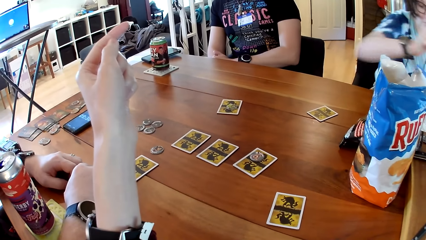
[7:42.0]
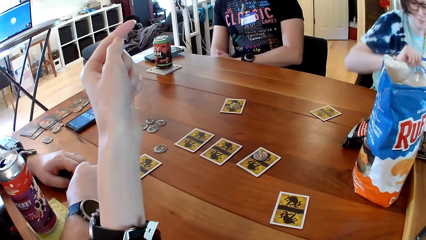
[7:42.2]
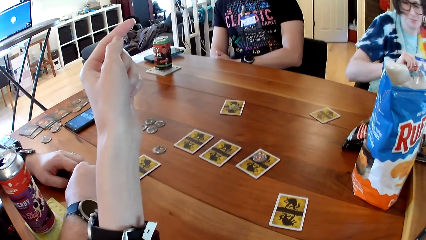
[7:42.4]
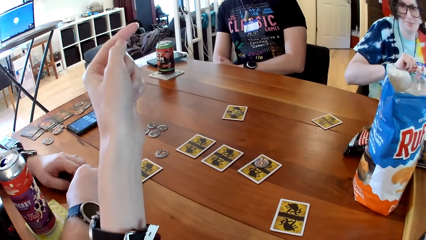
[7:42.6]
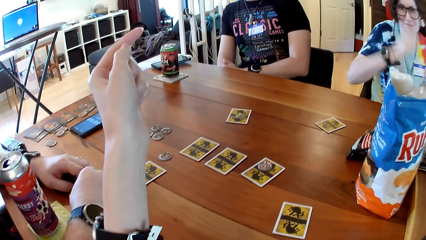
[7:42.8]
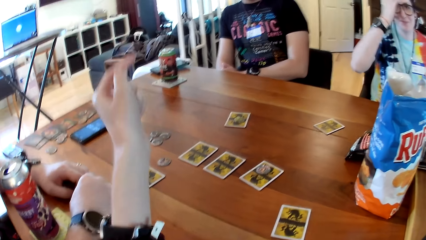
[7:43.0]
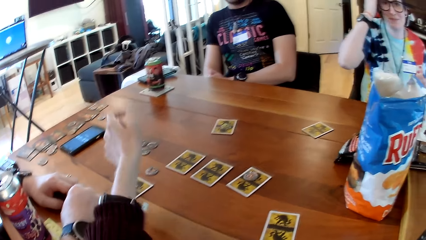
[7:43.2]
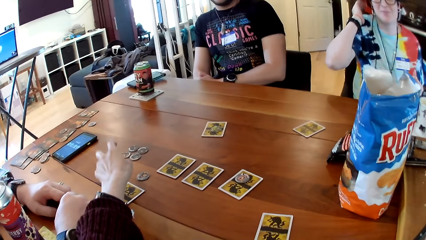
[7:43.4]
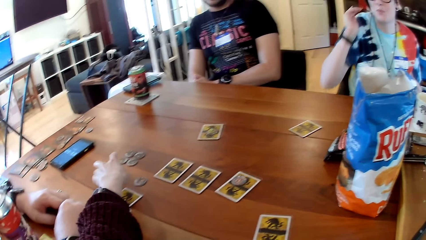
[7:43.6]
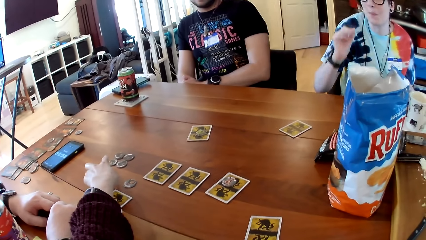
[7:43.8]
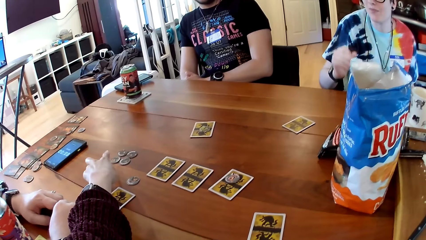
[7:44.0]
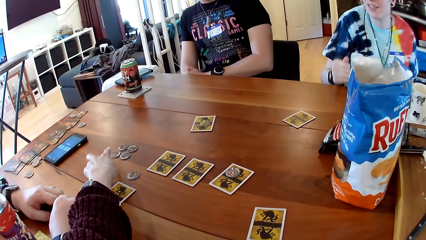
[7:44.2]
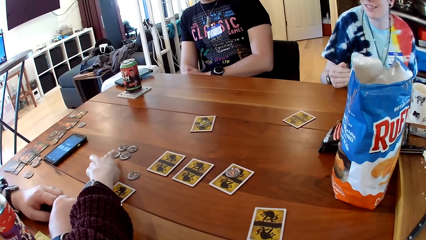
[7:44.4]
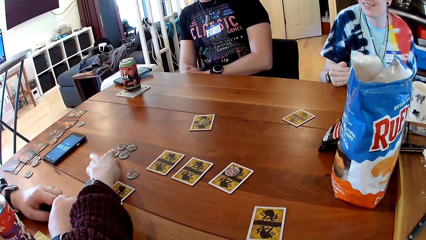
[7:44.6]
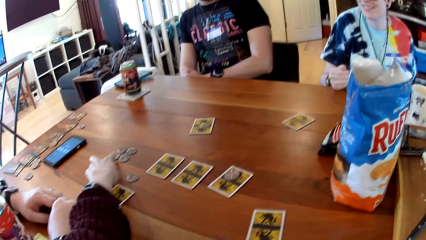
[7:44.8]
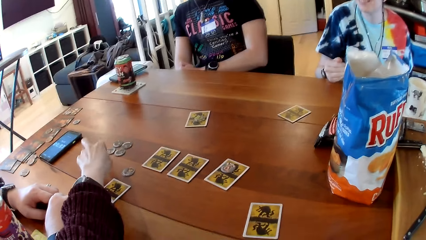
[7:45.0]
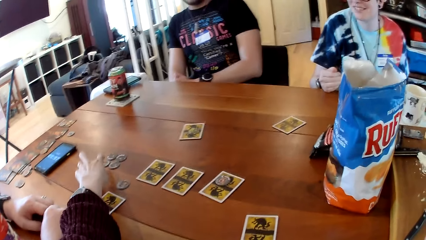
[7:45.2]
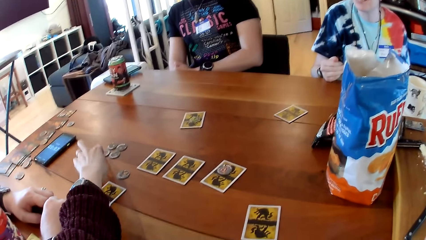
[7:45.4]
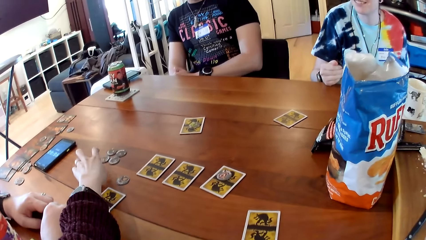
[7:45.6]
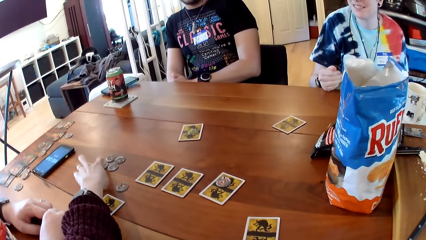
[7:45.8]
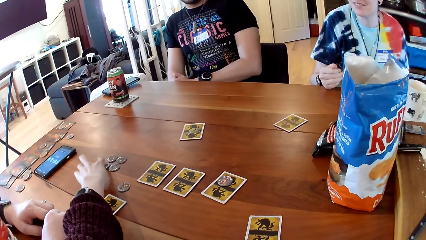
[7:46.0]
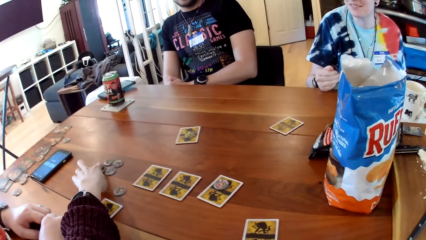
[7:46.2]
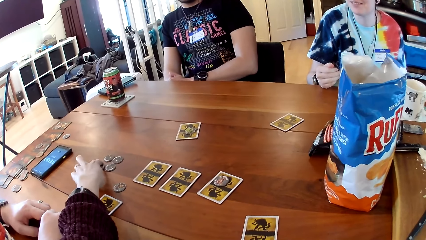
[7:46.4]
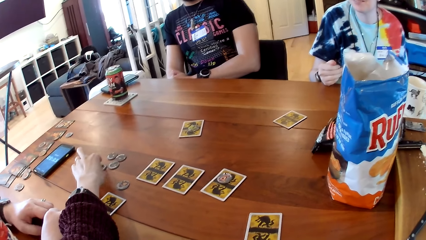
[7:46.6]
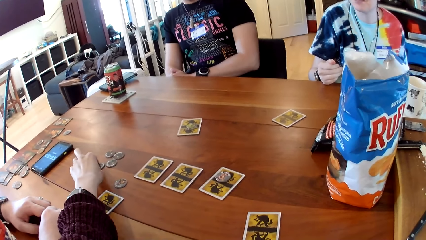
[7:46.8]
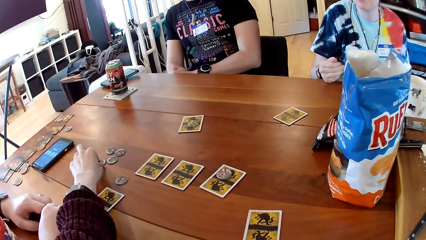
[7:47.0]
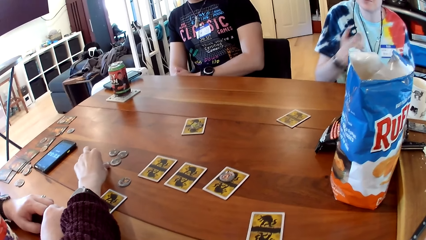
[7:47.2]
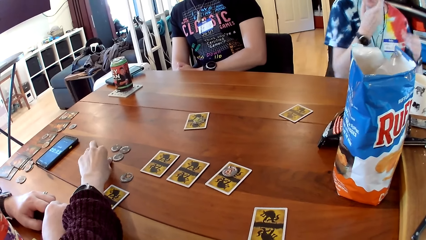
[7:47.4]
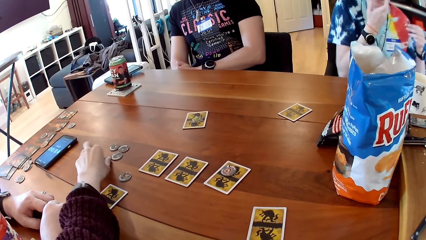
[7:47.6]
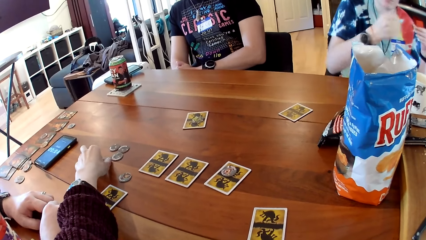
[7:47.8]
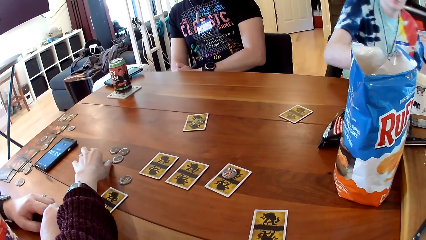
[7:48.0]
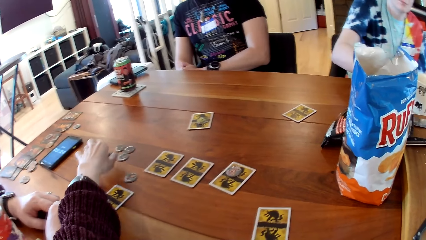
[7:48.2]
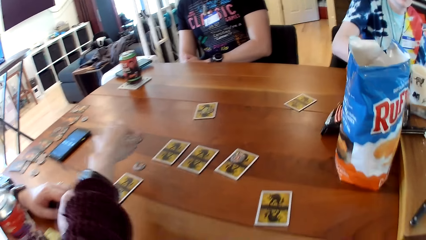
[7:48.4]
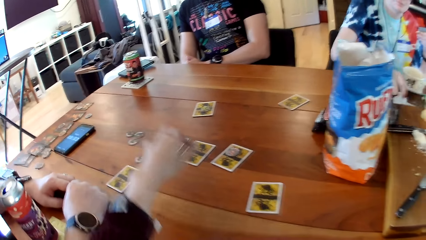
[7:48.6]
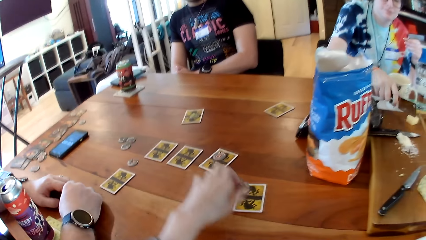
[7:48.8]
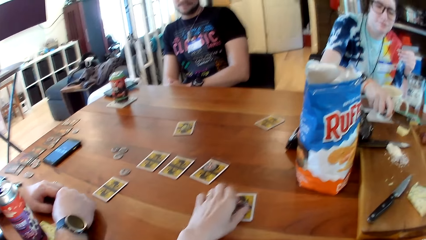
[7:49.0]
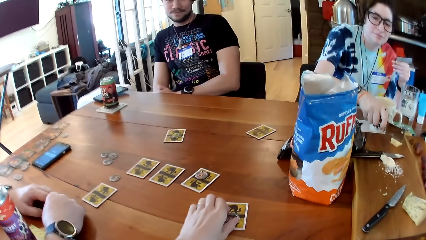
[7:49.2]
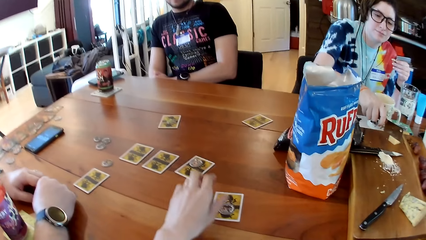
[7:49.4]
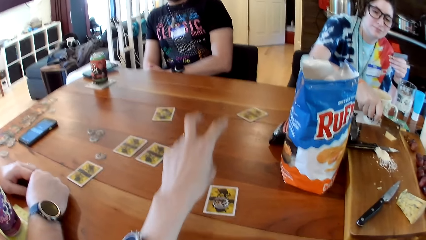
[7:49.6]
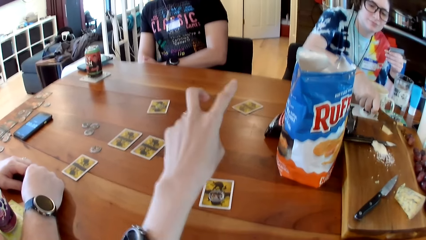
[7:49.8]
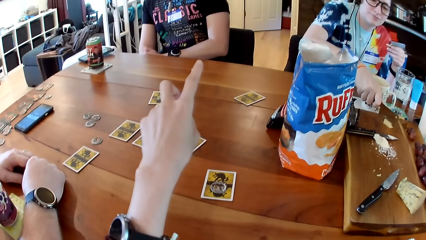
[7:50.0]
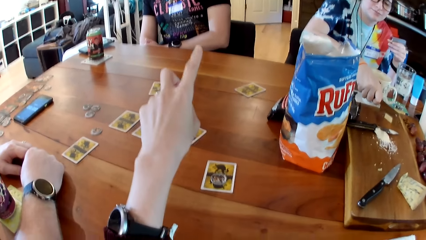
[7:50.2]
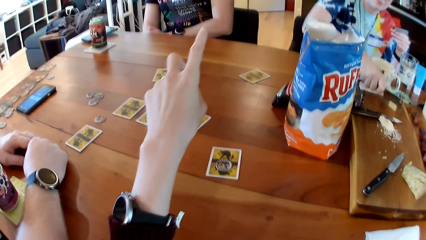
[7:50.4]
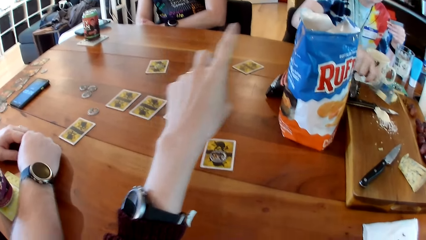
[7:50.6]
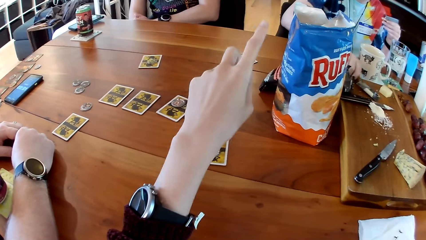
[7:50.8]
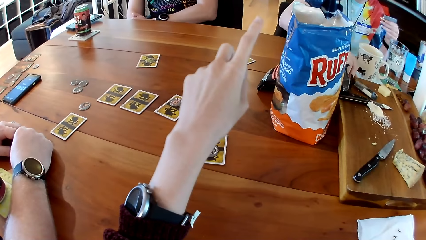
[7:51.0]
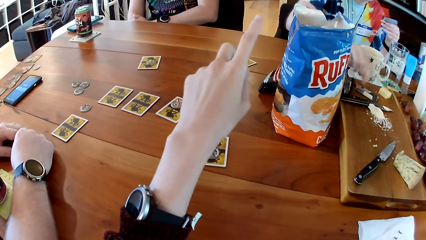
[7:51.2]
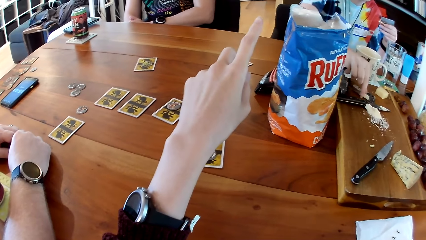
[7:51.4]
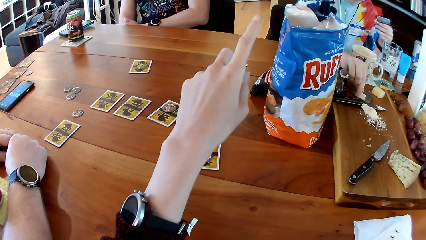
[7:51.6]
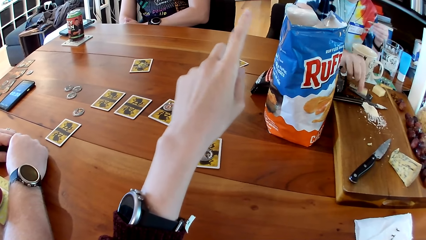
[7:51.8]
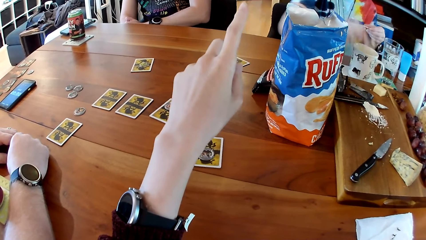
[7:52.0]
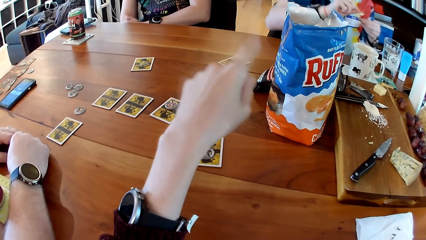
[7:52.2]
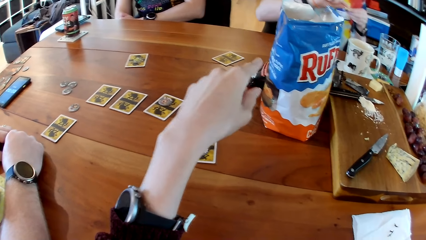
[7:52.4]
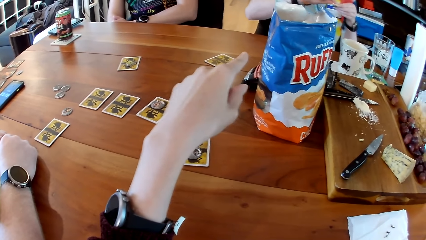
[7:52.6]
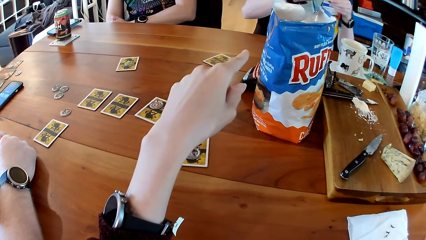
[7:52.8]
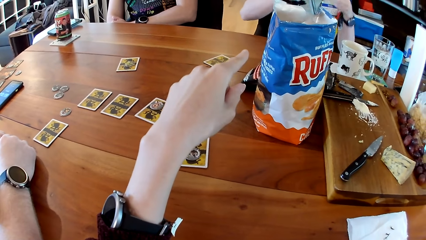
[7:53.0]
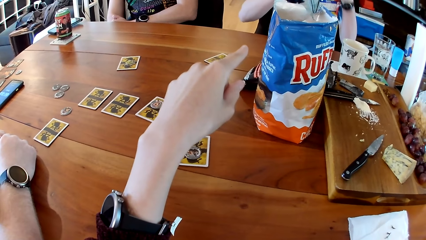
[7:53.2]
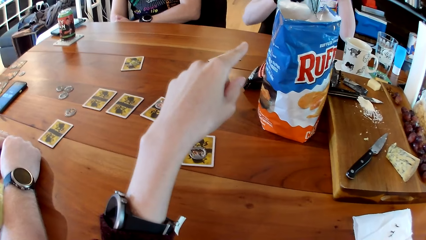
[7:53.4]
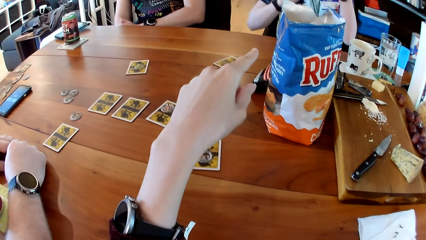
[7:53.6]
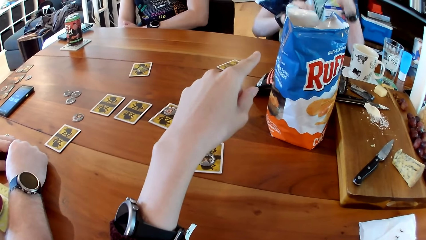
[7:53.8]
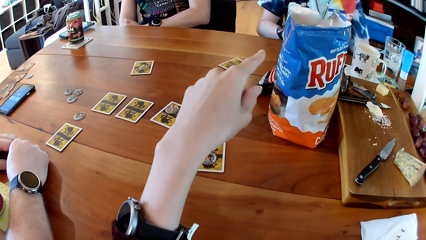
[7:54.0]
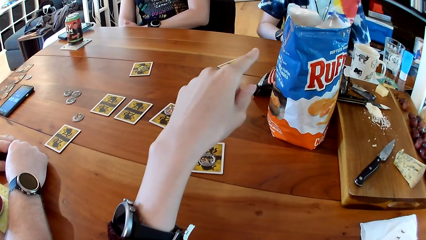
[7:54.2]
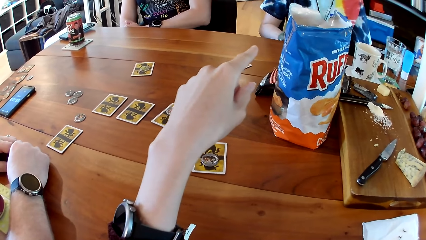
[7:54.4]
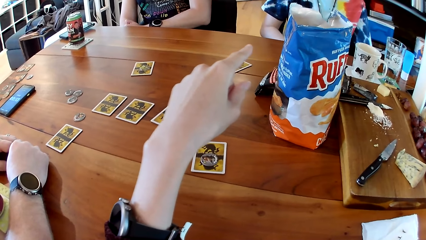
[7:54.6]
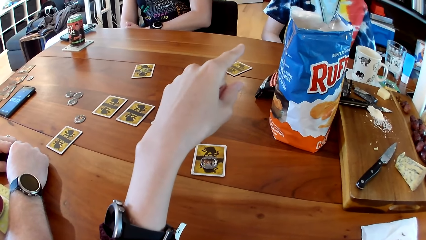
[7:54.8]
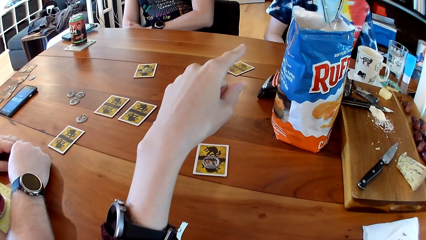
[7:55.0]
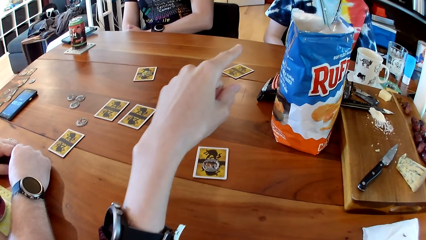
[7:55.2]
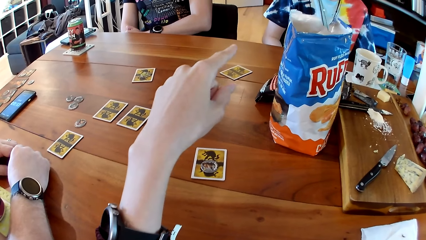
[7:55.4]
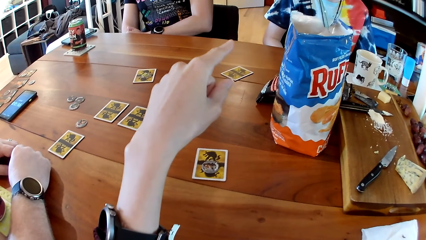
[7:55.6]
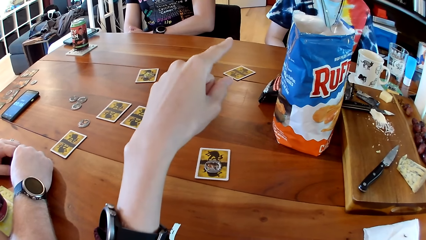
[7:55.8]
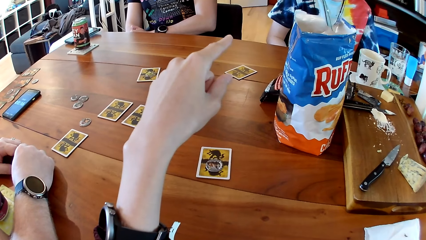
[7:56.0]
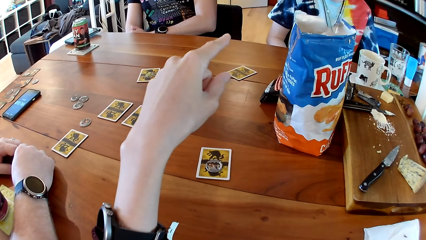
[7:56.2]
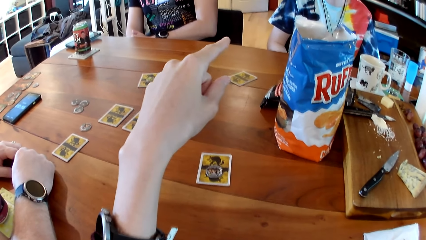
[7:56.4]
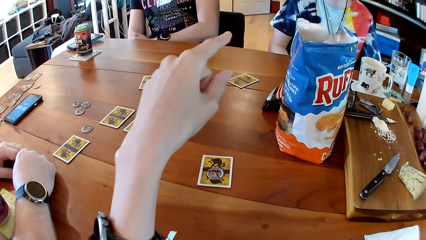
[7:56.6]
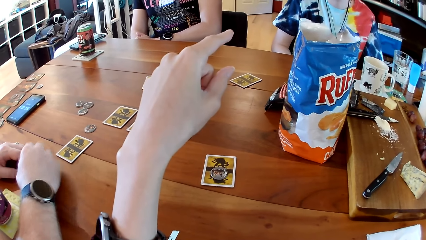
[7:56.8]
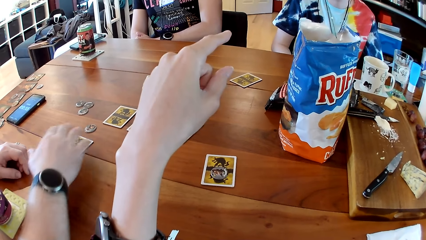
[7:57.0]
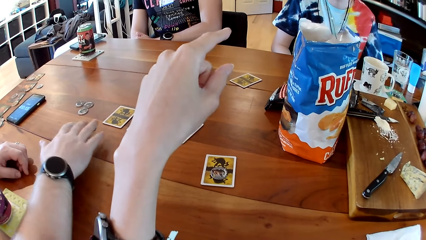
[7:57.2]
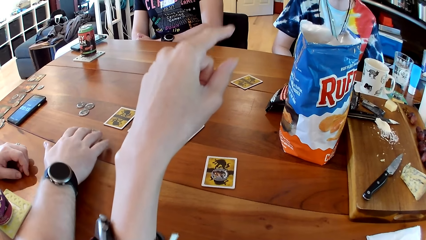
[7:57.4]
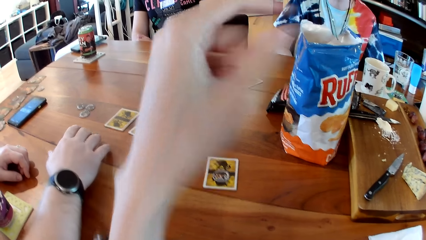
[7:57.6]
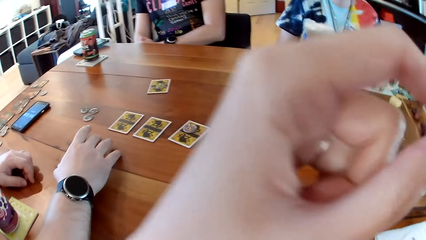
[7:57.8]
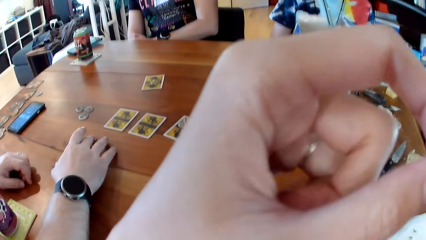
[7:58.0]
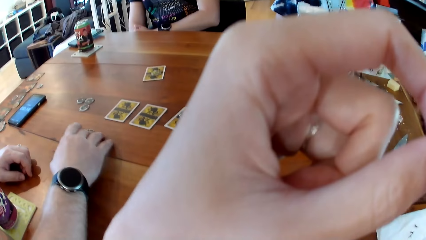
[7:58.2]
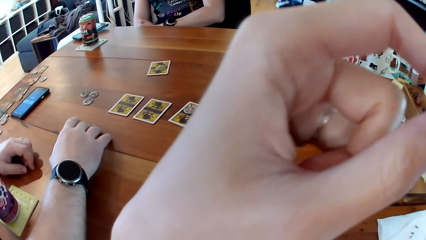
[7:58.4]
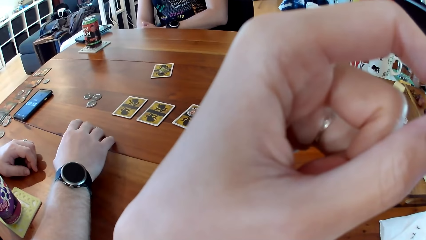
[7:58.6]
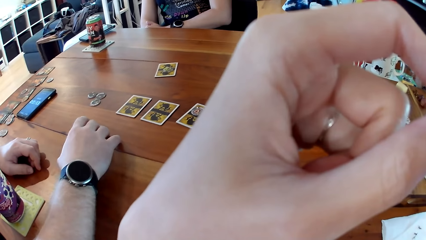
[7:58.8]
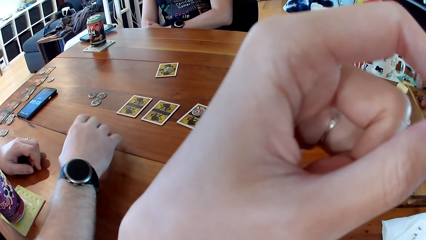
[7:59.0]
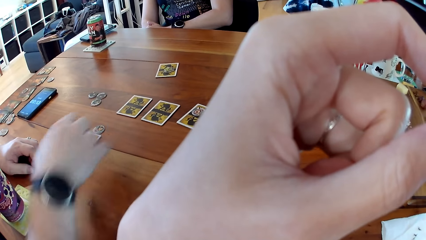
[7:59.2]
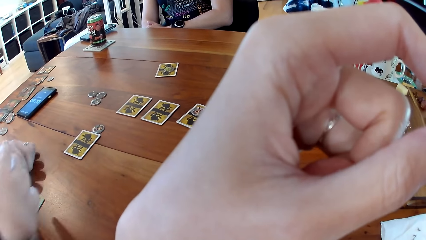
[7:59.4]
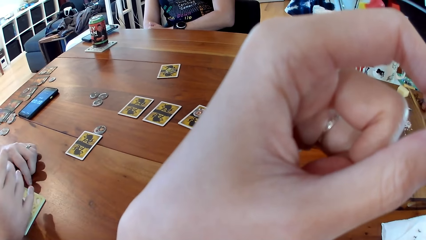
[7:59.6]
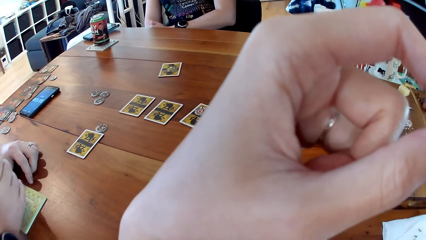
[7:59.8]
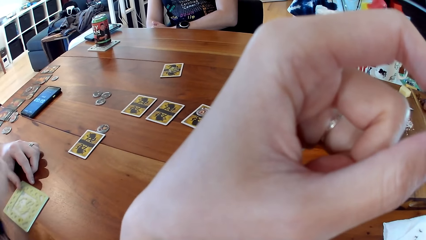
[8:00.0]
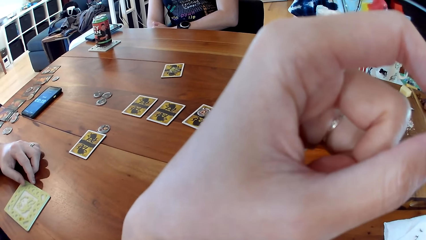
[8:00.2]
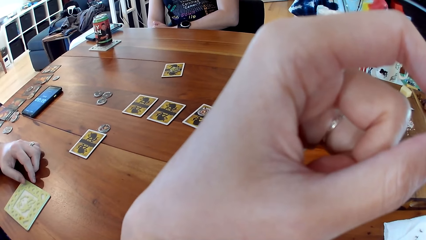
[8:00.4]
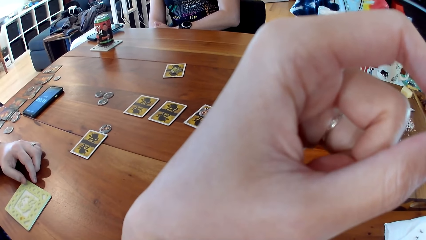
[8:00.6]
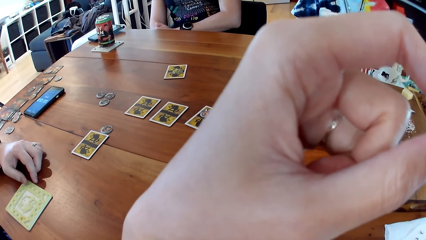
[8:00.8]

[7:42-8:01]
The camera wearer picks a chip from the table with her left hand. A woman holds a cracker in her left hand. Another woman picks the cheese cleaver from the board with her right hand and cuts the cheese with the cheese cleaver in her right hand. The camera wearer drops the chip on the card with her left hand. The other woman picks some cheese from the board with her right hand and places the cheese on the cracker in her left hand with her right hand. A man slides a chip on the table with his right hand.
